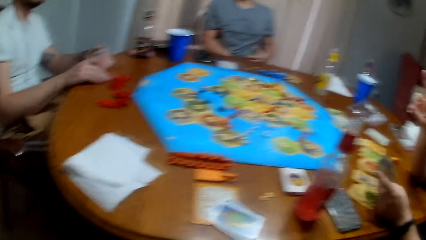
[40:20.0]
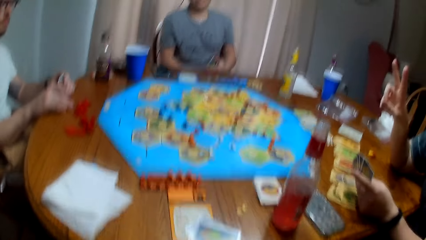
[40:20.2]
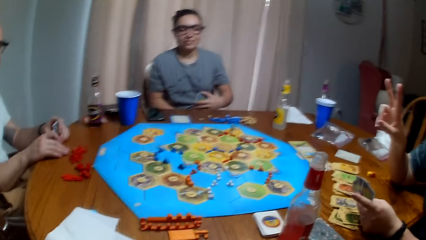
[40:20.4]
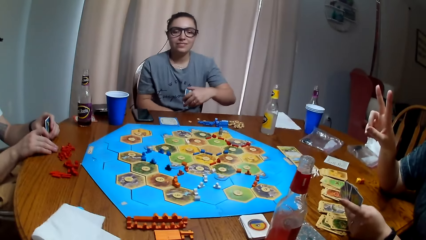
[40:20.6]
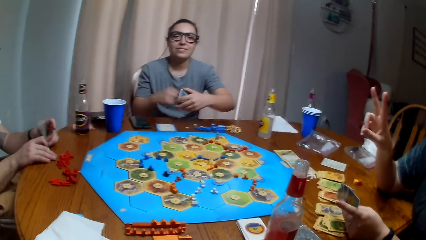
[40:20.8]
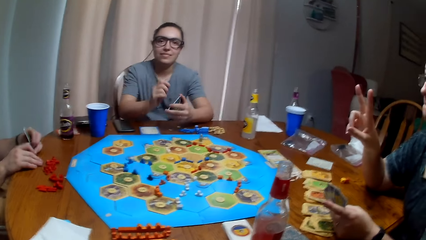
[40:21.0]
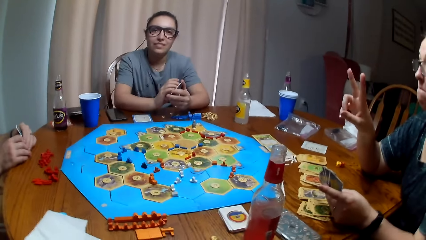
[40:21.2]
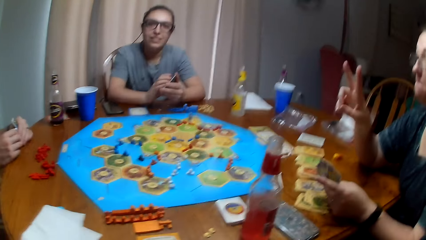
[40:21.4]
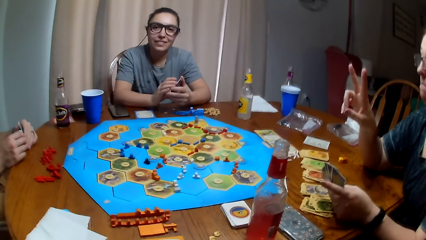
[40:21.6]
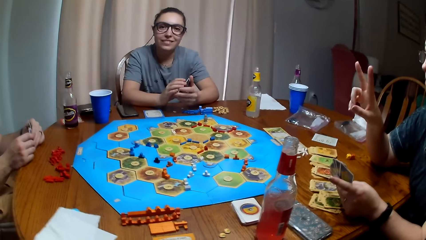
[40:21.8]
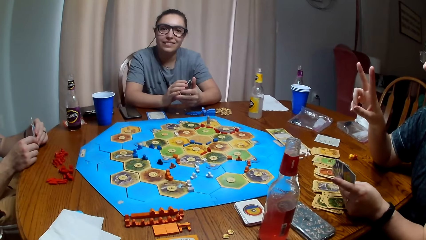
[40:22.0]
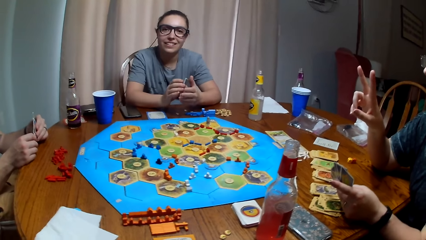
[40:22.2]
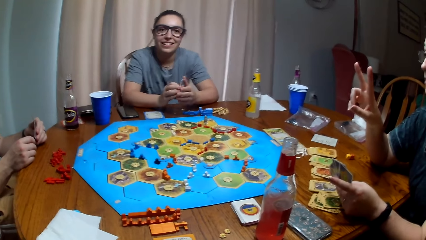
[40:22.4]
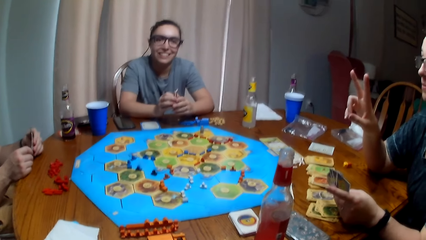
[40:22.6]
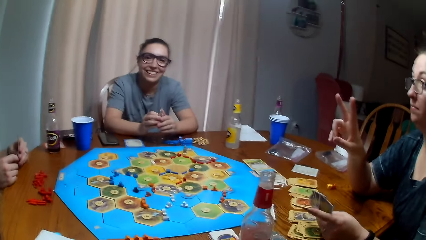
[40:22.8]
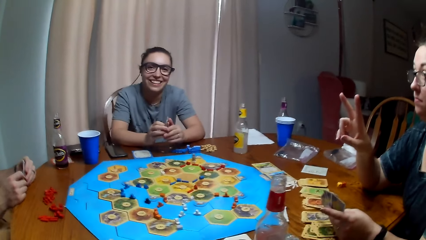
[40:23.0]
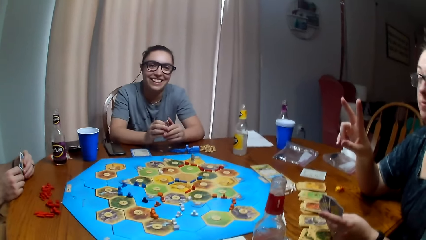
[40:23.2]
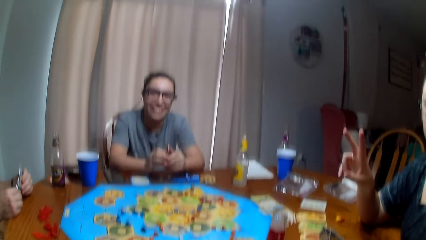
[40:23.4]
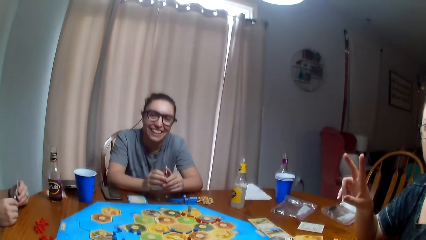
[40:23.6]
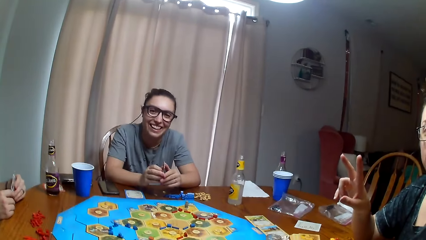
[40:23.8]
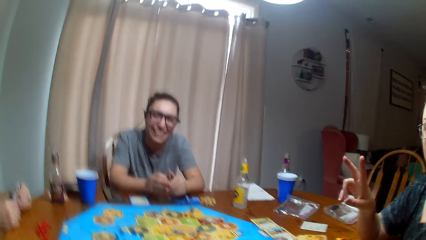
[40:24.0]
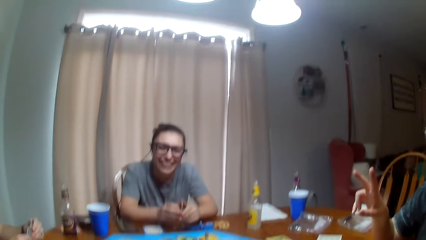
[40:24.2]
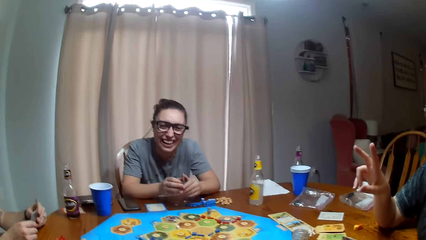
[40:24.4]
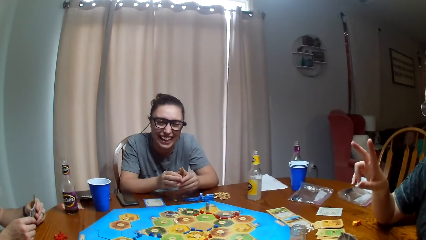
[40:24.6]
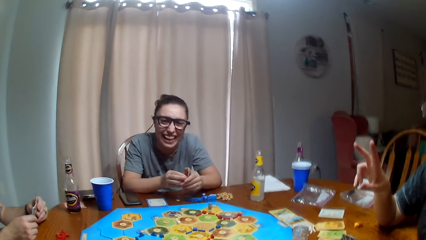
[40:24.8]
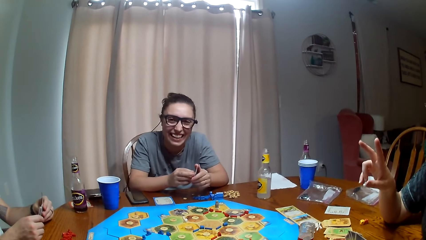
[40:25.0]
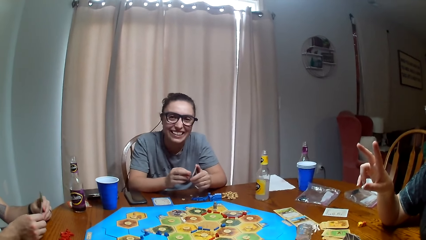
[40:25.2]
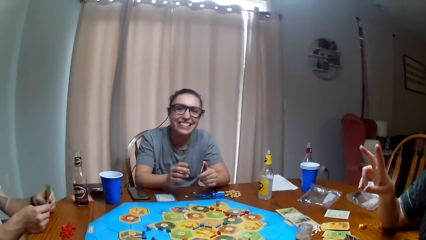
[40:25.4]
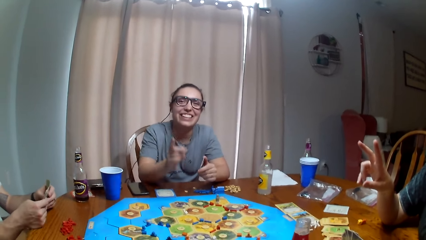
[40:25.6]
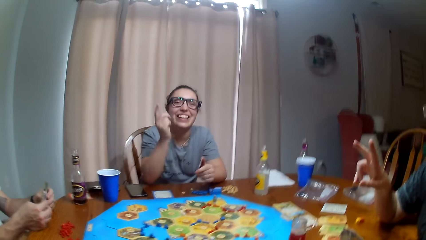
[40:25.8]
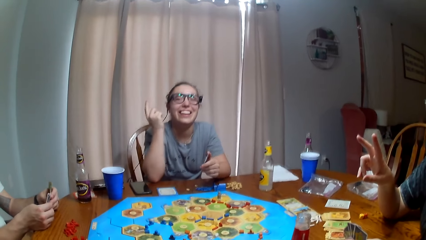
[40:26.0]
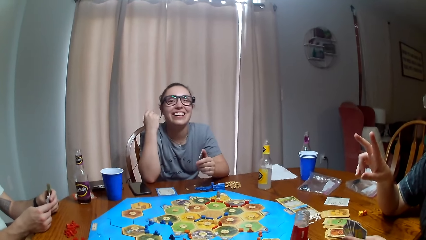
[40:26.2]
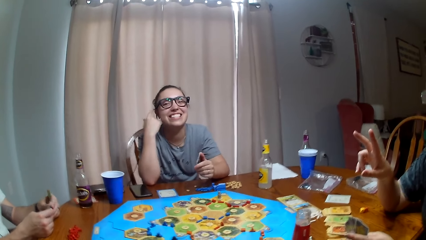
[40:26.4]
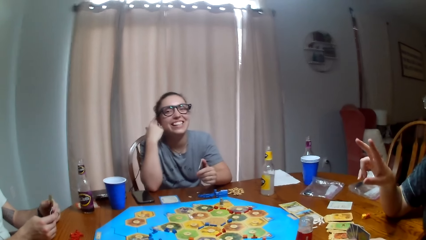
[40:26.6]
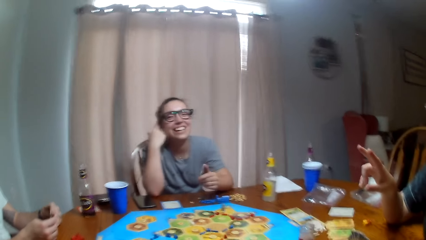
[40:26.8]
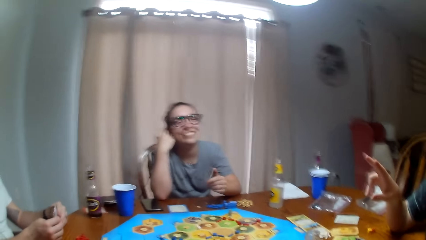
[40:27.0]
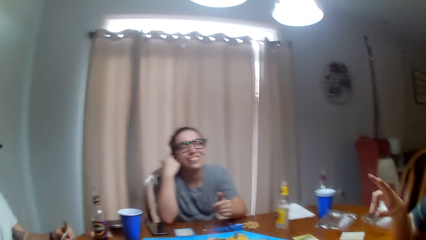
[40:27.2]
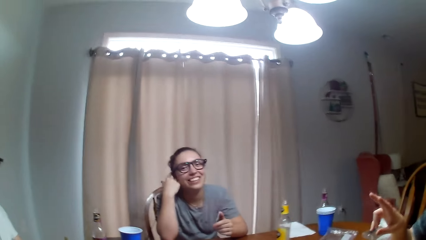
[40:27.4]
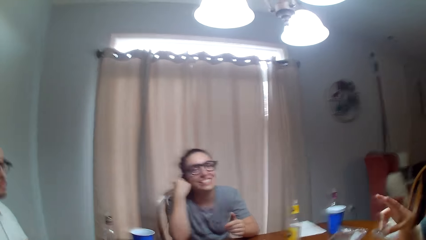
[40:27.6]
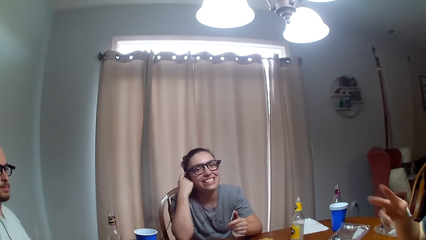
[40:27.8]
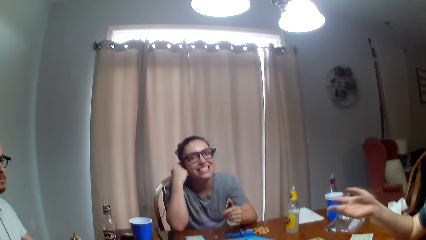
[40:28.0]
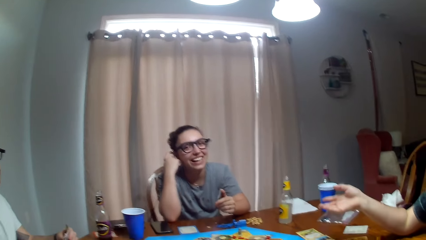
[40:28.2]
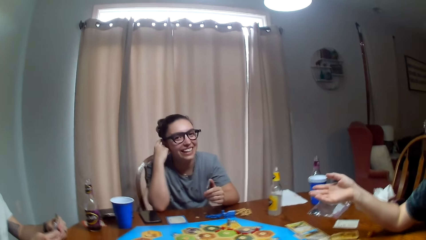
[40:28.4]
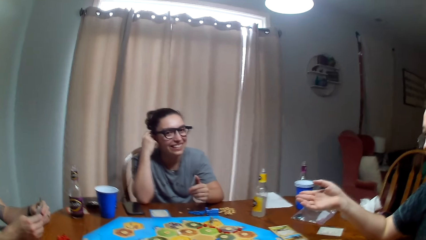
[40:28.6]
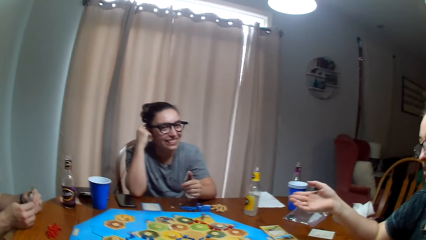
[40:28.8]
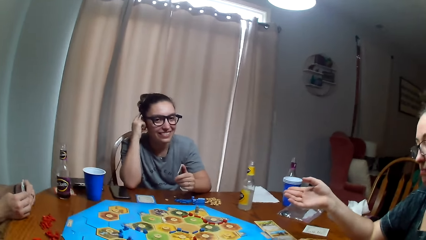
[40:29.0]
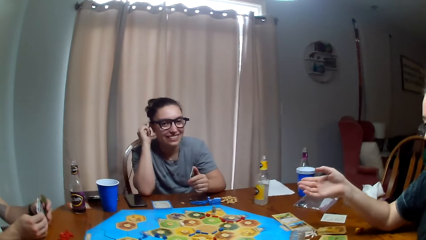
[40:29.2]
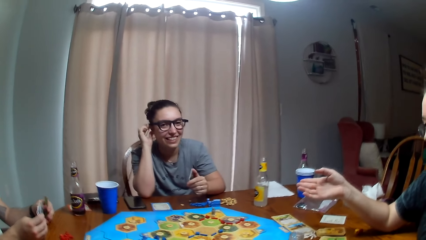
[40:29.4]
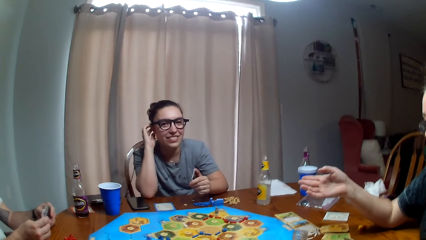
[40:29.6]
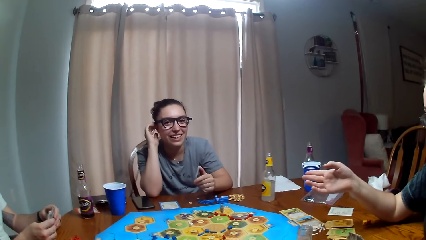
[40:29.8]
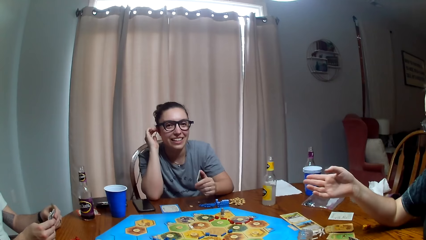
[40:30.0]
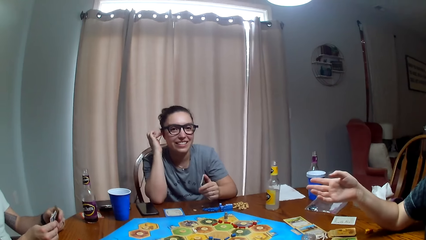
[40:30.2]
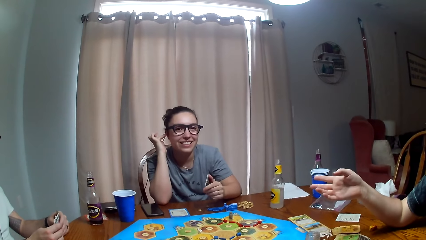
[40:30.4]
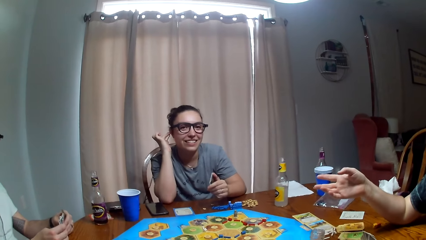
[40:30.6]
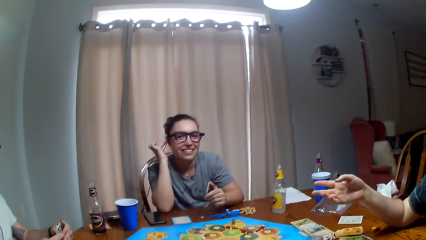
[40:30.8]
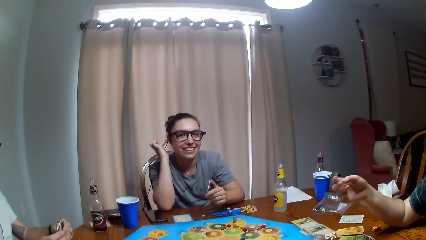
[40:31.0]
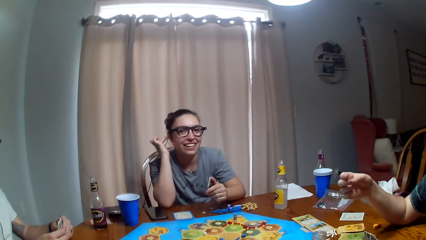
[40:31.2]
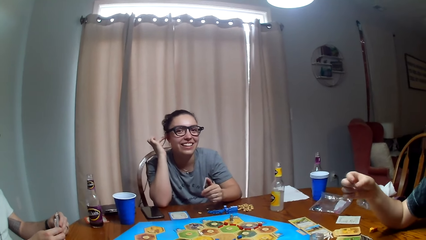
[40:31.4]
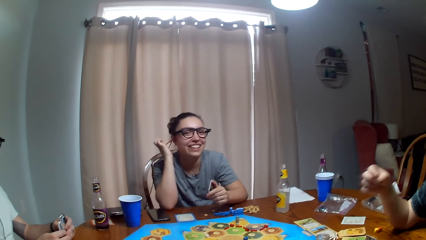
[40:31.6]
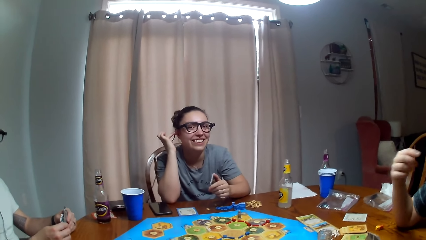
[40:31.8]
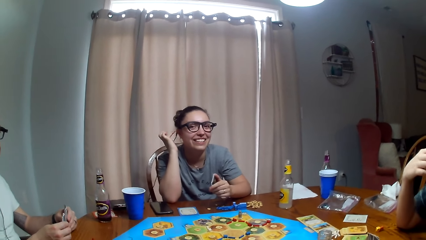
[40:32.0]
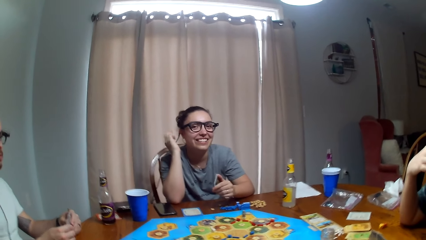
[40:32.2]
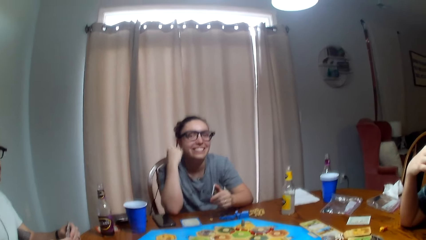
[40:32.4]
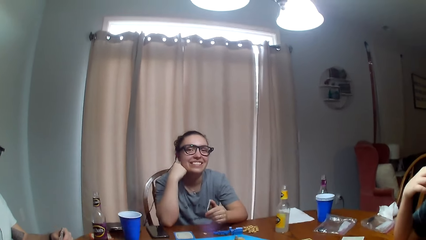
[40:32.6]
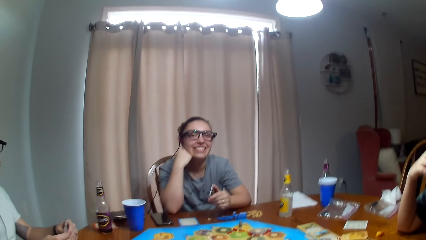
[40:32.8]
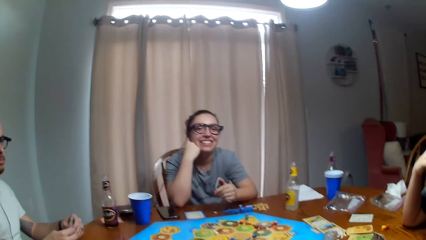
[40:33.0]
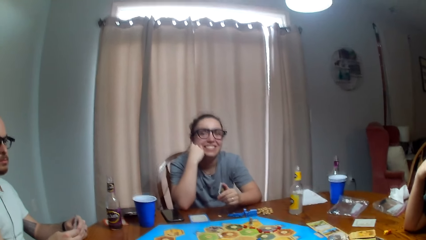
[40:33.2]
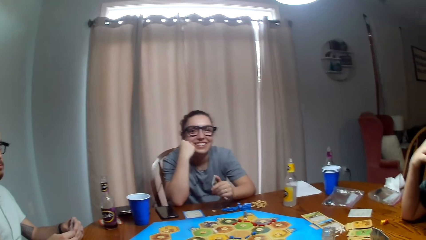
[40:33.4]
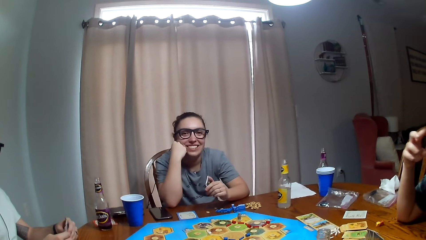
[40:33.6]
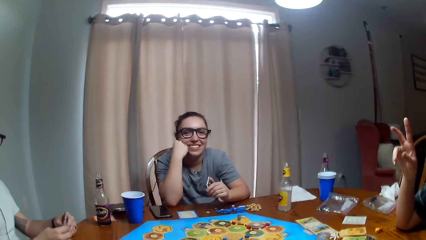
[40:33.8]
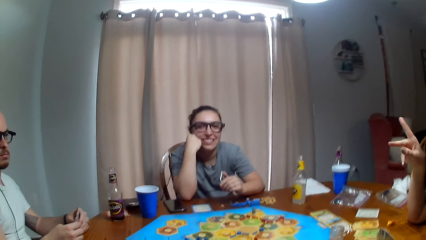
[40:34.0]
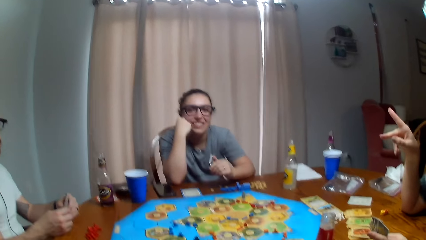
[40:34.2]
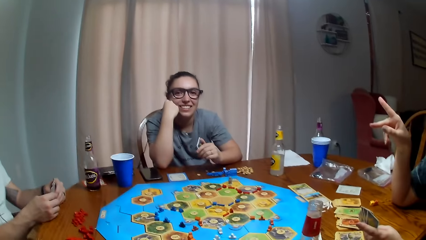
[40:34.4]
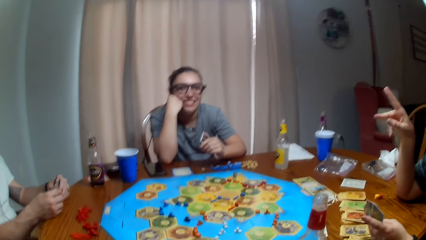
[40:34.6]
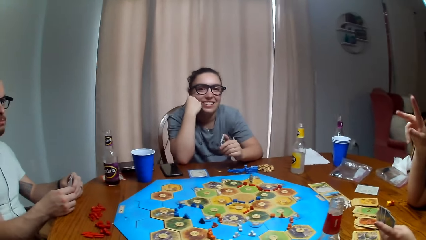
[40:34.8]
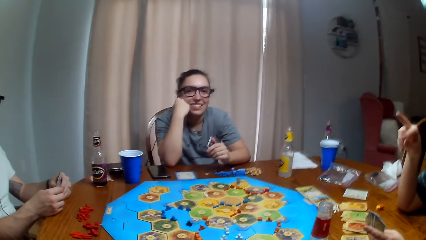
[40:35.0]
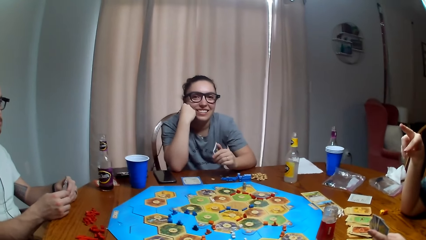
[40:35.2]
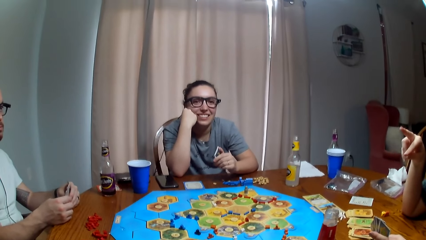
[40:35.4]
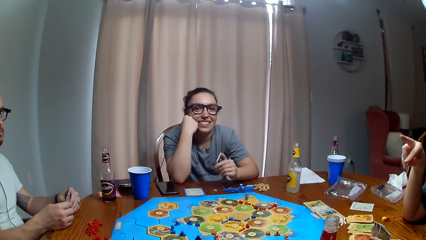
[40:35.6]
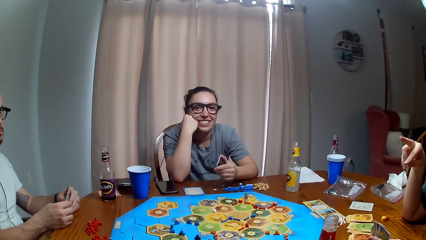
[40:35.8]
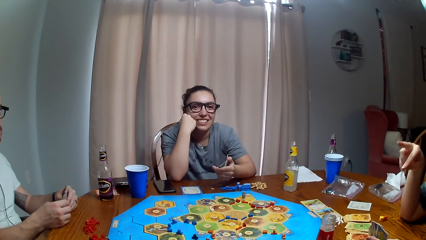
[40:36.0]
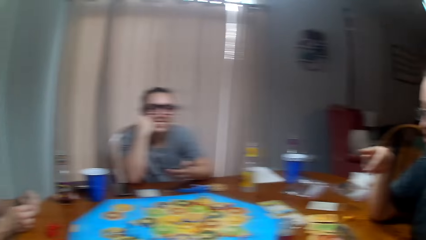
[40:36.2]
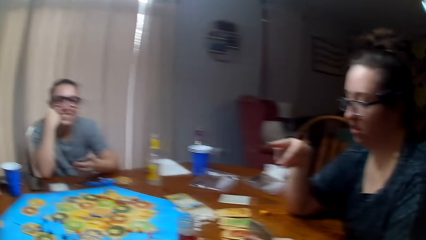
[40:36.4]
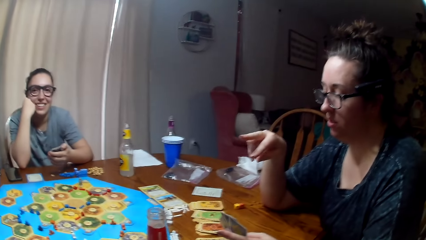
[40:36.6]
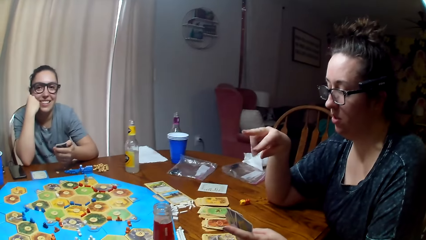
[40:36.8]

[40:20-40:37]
The camera wearer wears the camera. A woman raises the hand. Another woman touches the camera. The camera wearer dialogues with a woman. The other woman holds the face. The first woman moves the hand.
